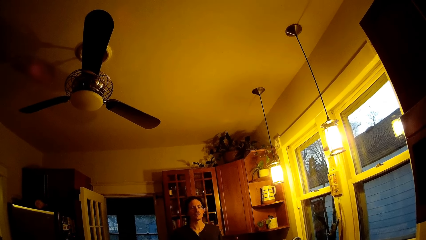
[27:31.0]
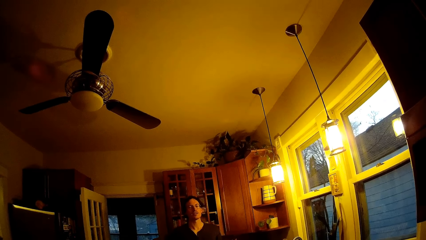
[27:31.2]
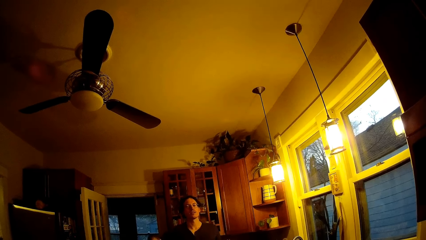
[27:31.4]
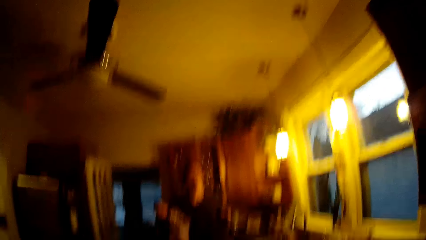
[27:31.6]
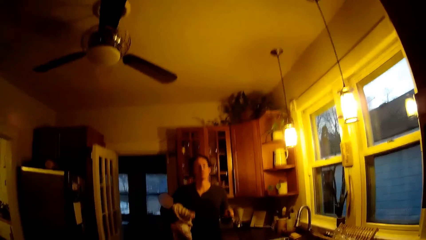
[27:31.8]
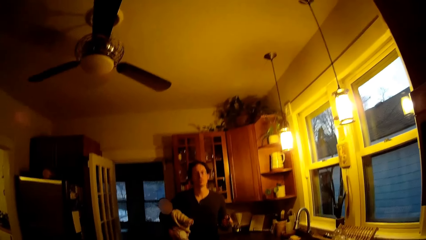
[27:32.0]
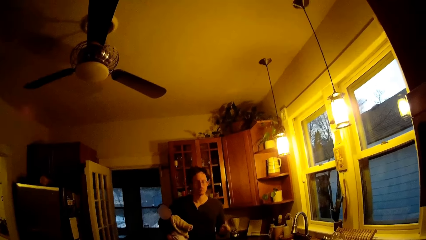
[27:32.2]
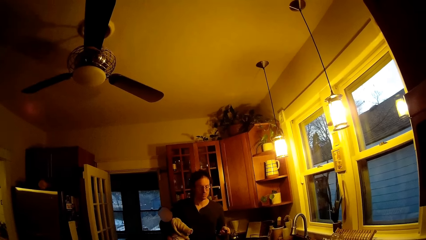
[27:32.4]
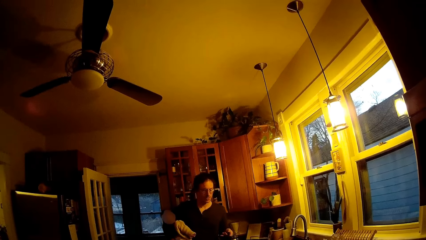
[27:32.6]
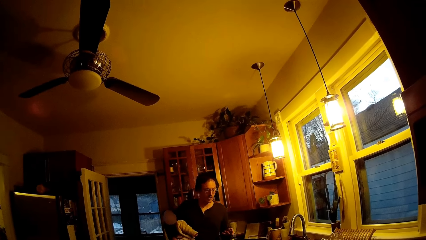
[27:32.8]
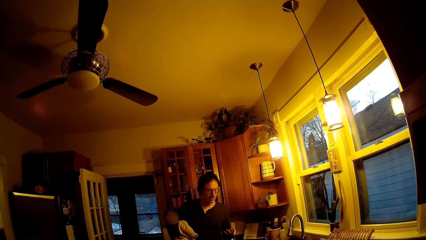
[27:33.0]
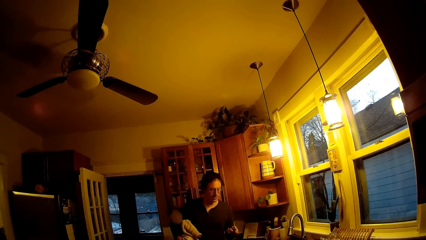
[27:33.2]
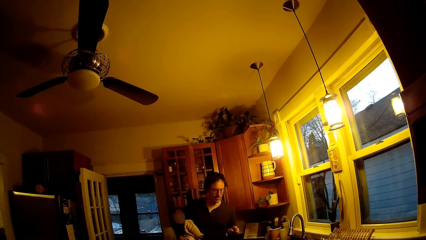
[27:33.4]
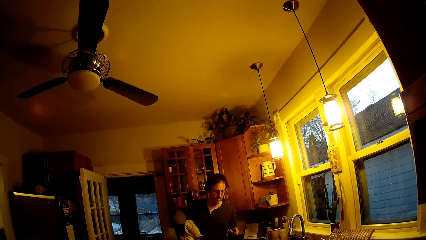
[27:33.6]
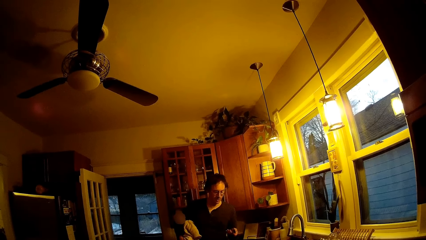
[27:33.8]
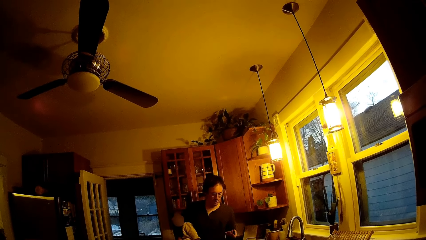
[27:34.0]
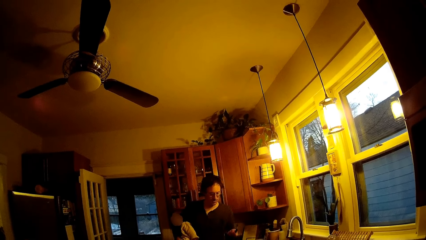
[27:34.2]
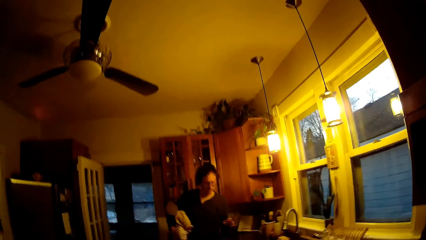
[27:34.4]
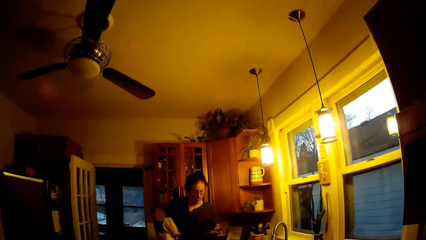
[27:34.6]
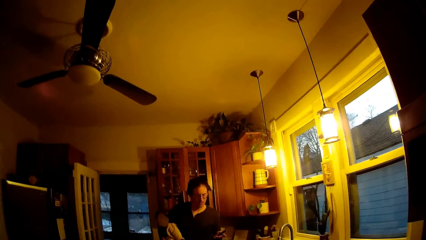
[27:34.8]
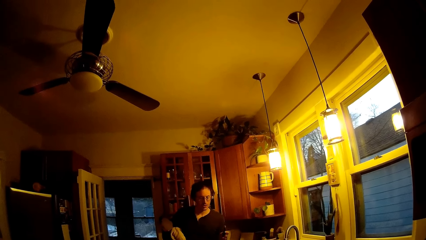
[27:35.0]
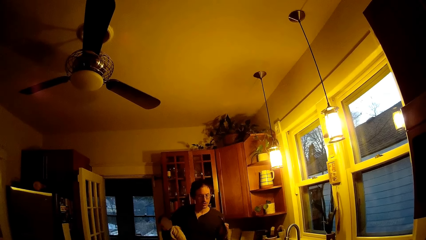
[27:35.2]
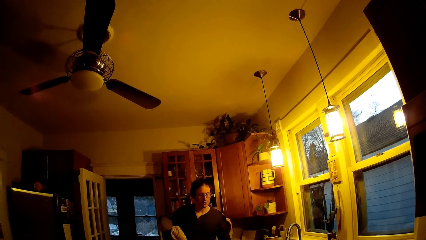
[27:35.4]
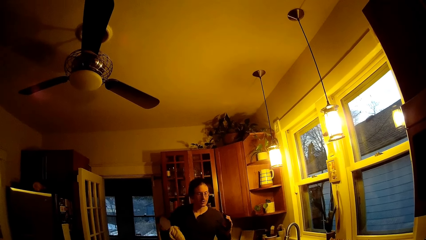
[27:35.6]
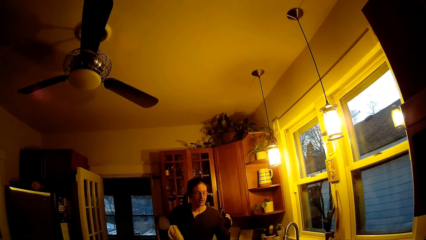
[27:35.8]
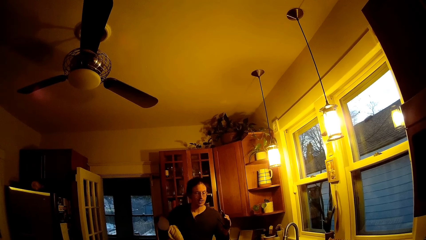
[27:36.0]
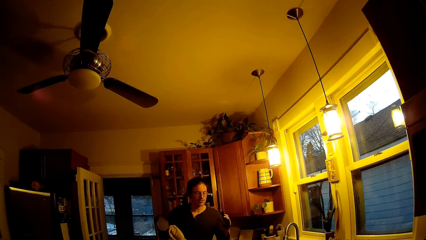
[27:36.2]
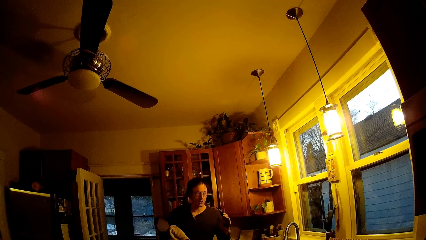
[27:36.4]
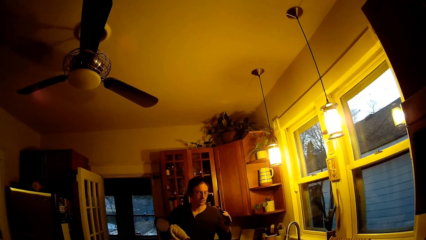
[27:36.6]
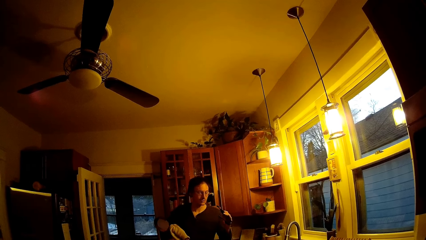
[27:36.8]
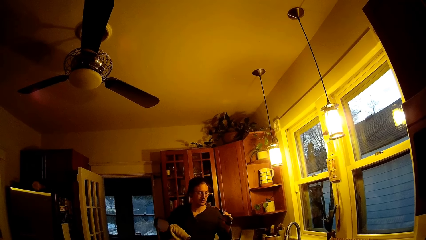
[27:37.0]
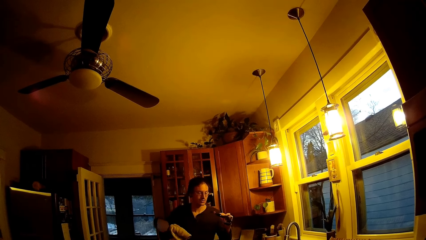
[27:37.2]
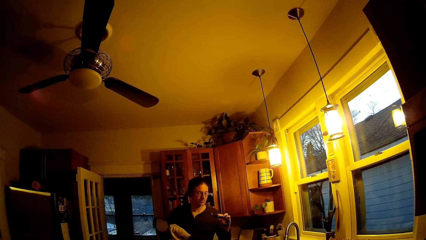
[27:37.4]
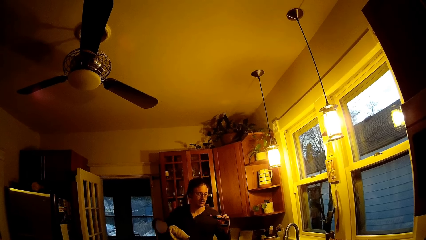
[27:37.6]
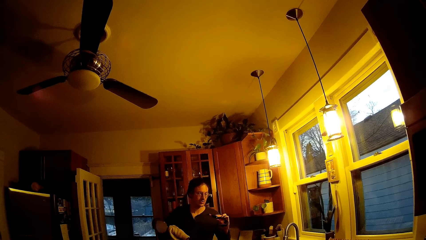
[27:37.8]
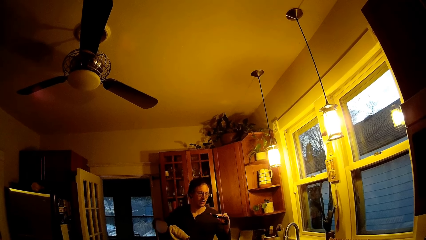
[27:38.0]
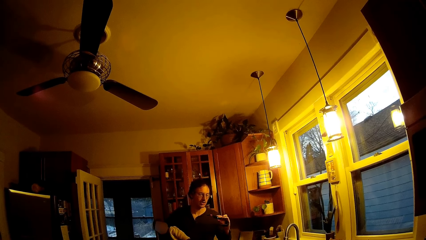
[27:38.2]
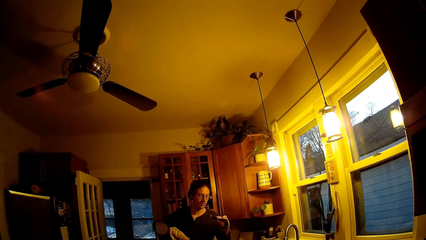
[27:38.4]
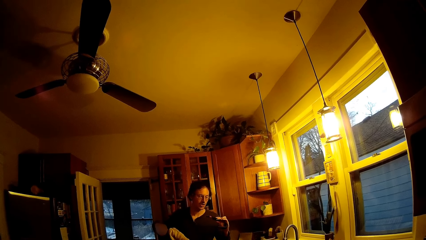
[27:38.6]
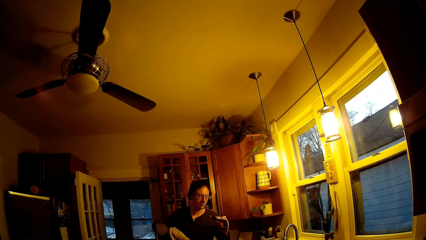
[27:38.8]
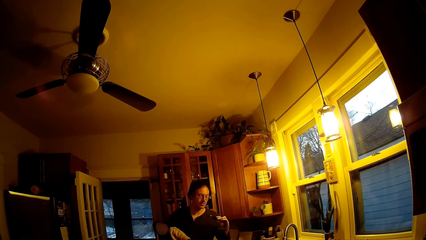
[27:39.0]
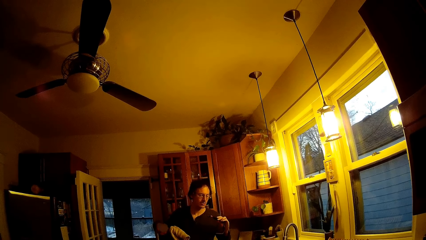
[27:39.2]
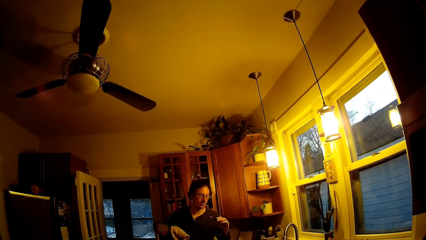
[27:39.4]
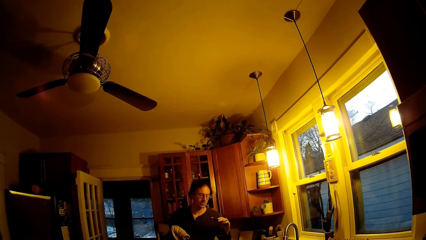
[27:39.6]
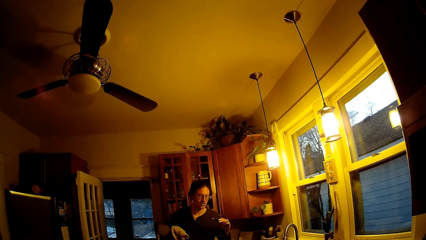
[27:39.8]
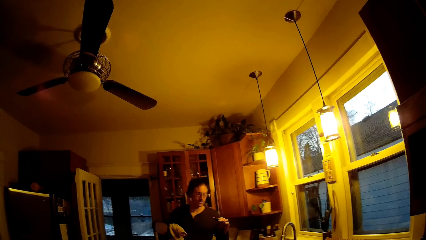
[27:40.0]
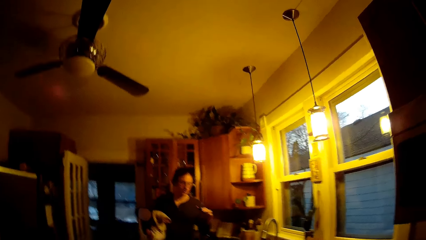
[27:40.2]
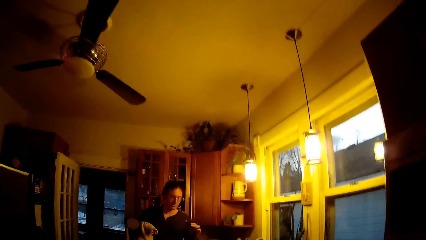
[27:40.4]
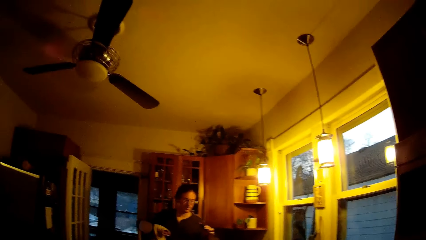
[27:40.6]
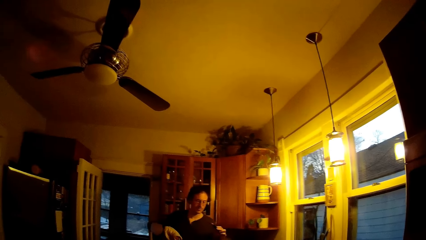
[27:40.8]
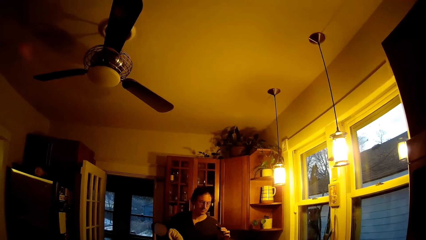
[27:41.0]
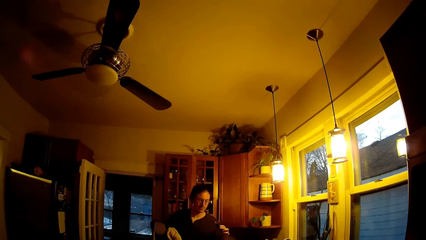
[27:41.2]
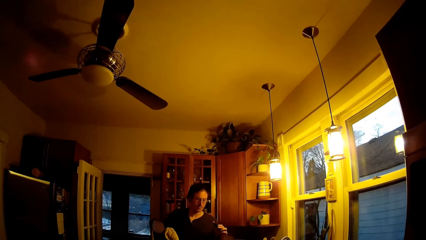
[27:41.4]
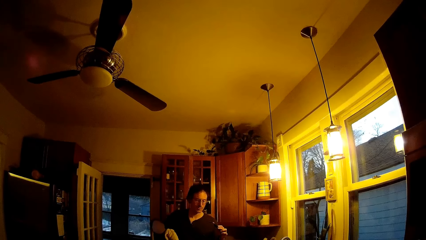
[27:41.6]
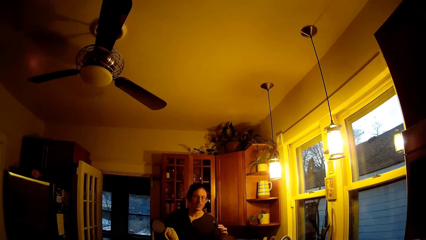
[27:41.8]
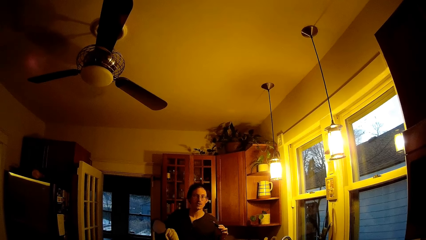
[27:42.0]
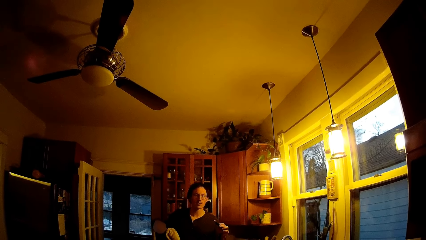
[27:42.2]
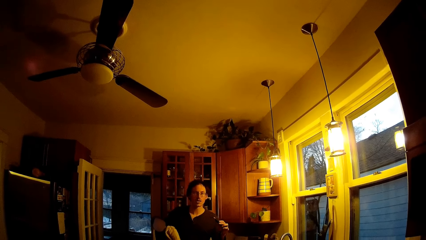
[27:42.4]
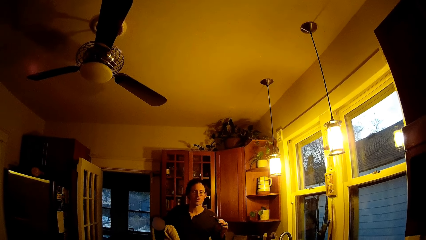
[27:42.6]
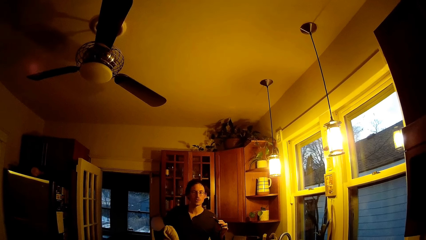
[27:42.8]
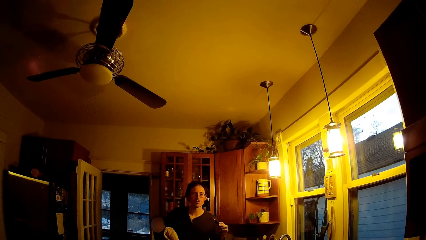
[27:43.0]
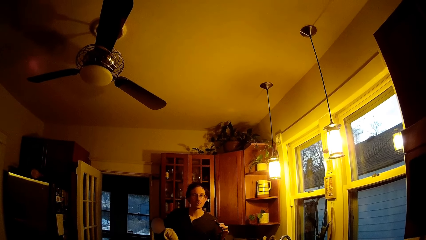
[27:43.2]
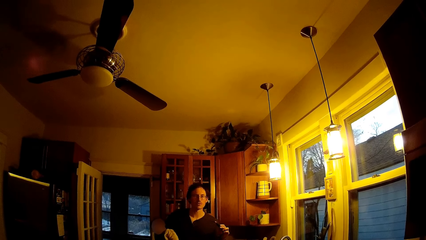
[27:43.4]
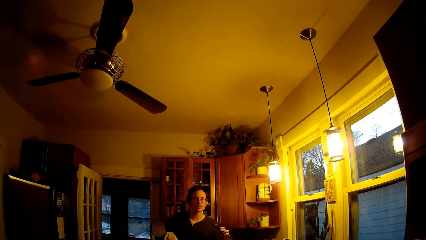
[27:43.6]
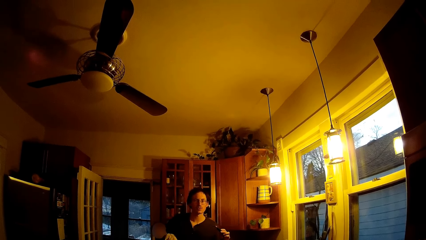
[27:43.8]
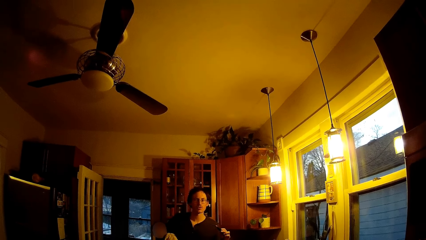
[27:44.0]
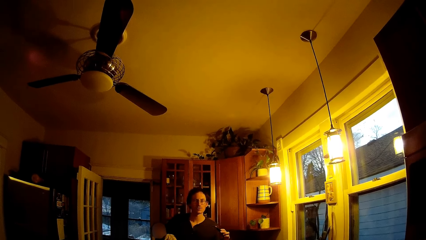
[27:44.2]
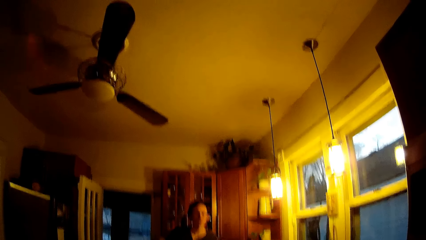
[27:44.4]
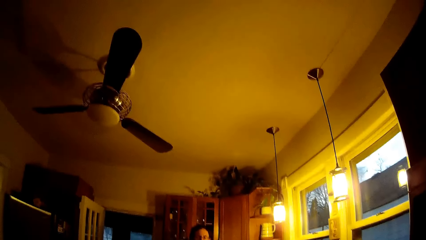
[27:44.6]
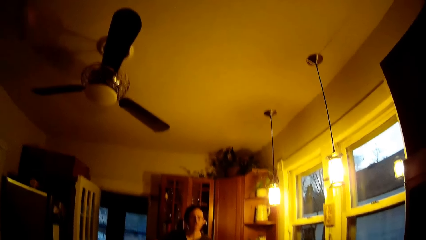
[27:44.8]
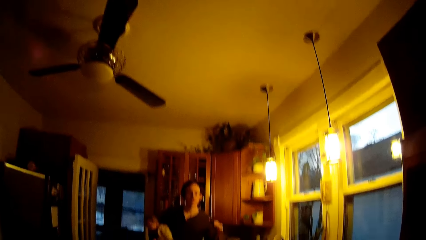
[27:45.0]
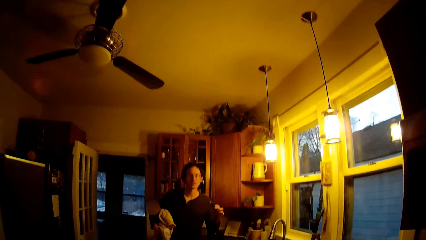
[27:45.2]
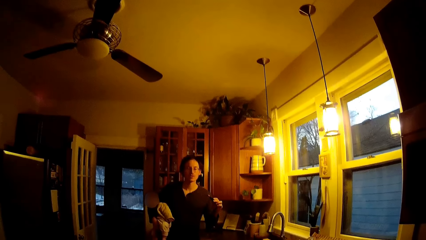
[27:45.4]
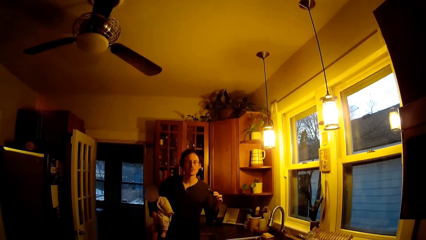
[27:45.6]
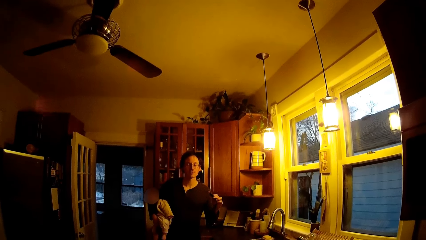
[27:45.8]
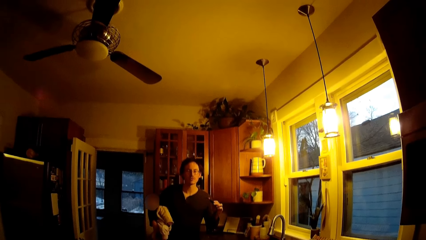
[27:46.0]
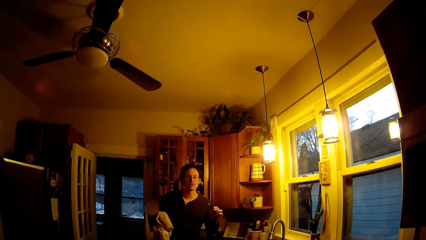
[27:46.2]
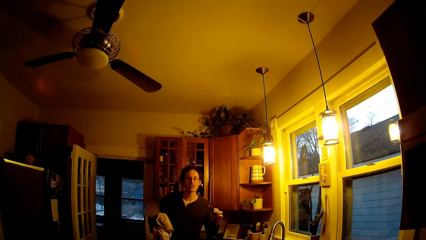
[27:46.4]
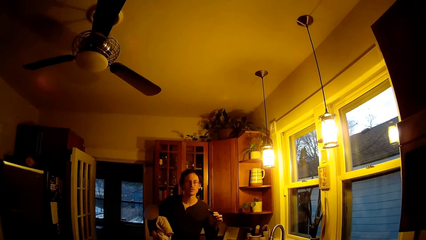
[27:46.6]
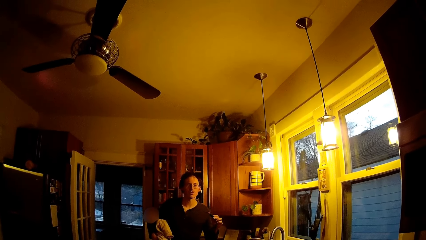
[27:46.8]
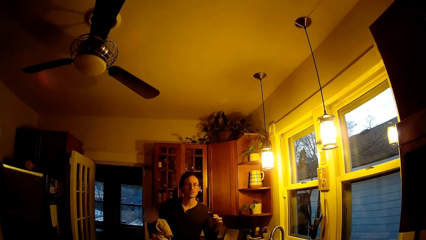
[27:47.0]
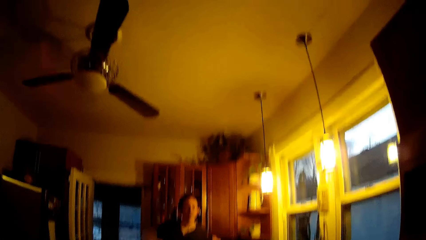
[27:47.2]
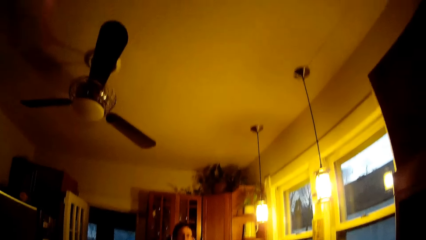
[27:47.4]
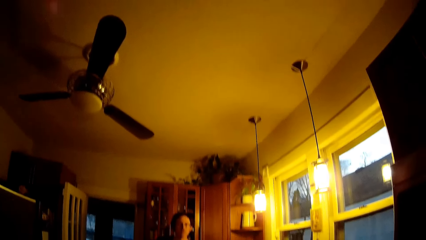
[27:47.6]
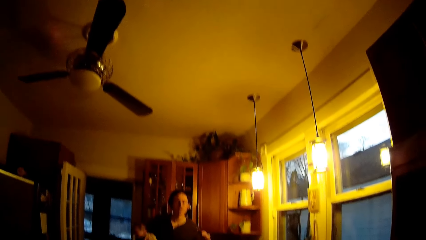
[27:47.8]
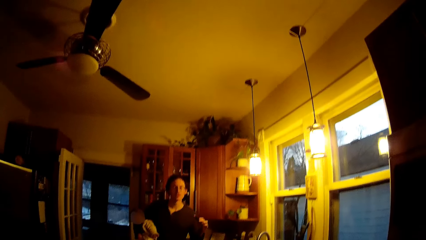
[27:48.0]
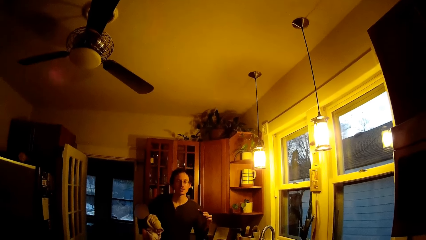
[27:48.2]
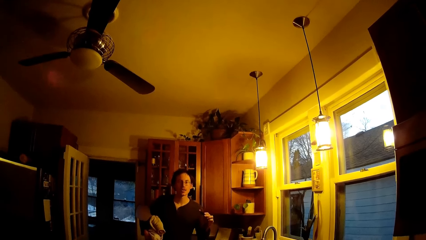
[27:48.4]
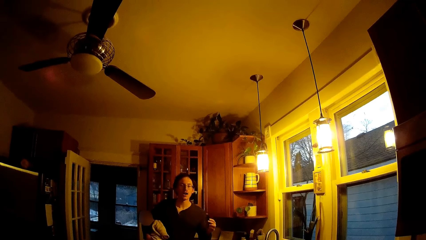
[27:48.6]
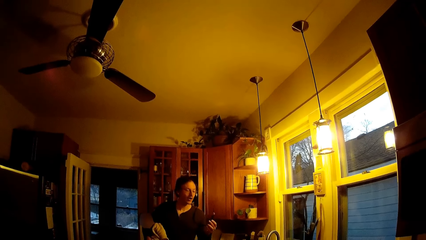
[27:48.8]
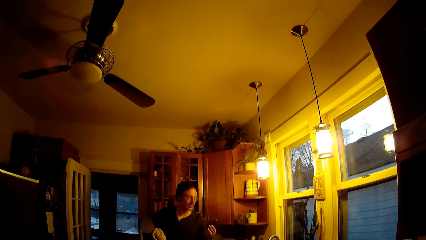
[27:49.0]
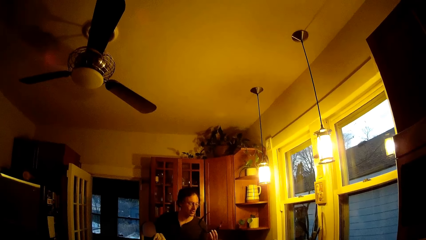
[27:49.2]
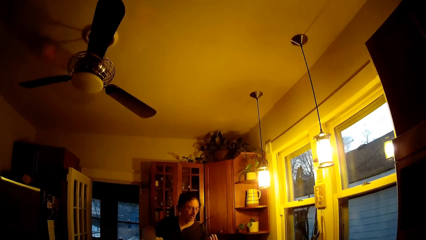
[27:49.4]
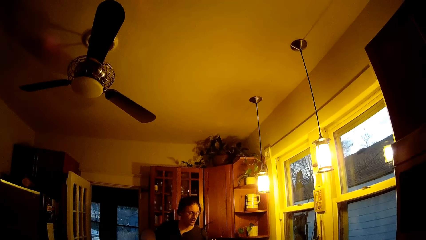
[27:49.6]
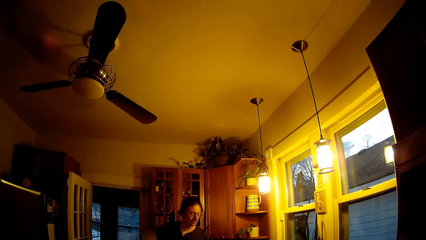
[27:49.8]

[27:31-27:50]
The camera wearer talks with a man. A baby makes a sound. The man raises the camera in his left hand to his chest level.
